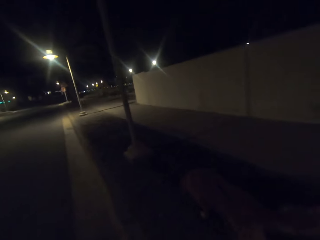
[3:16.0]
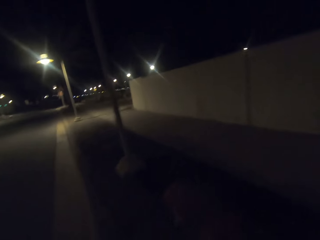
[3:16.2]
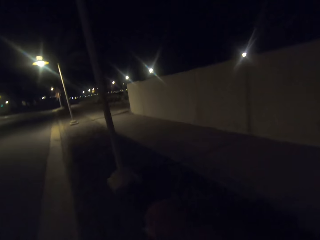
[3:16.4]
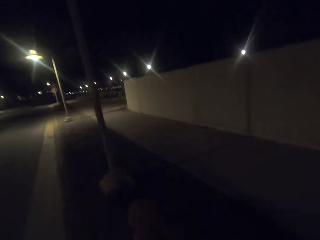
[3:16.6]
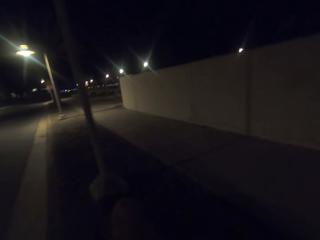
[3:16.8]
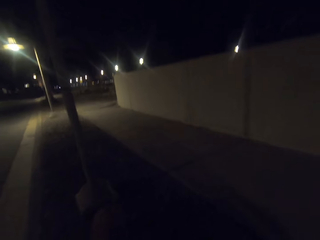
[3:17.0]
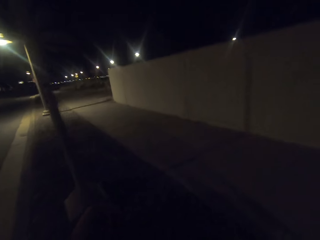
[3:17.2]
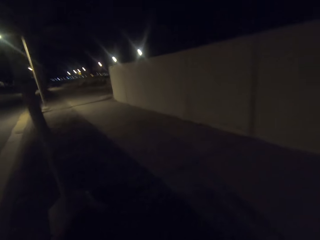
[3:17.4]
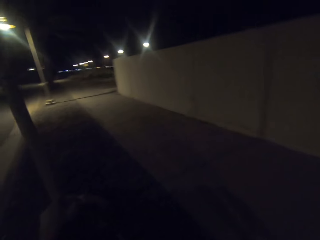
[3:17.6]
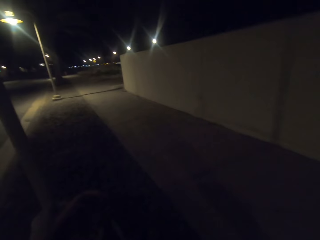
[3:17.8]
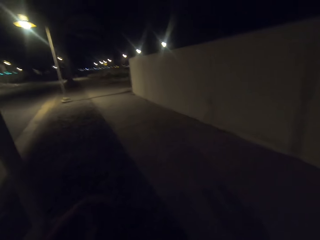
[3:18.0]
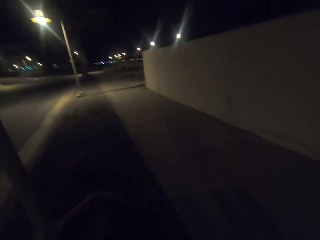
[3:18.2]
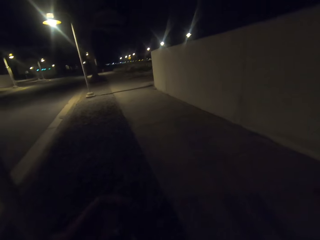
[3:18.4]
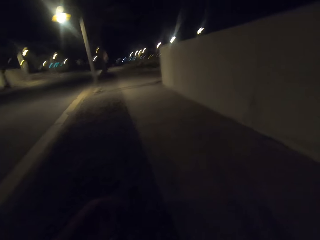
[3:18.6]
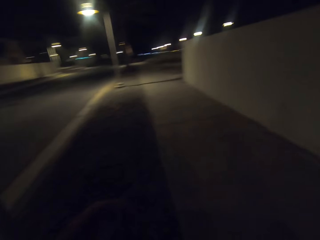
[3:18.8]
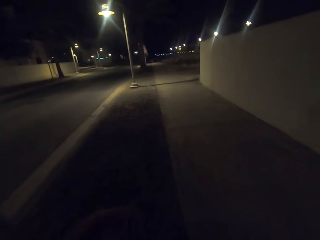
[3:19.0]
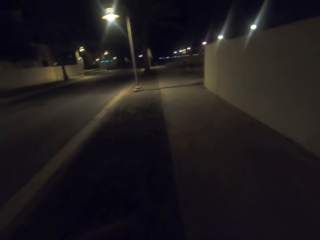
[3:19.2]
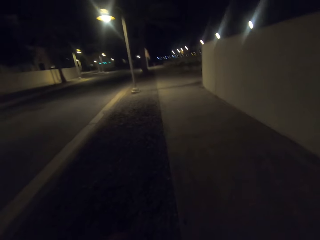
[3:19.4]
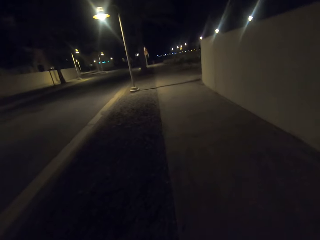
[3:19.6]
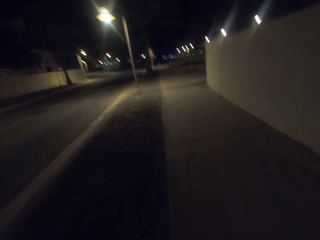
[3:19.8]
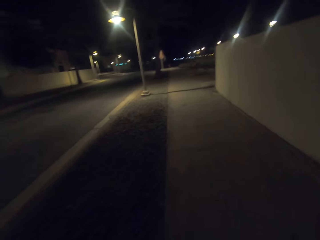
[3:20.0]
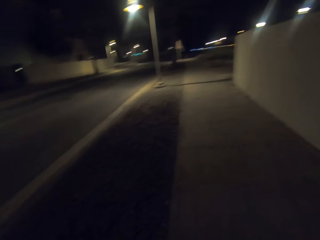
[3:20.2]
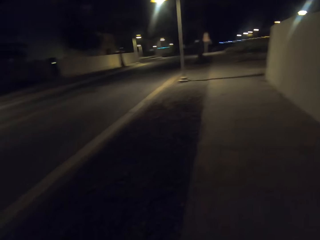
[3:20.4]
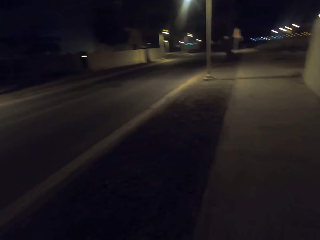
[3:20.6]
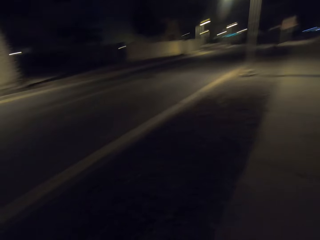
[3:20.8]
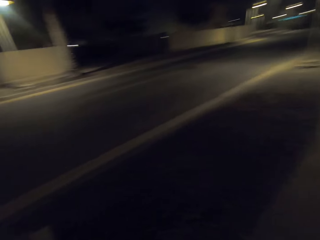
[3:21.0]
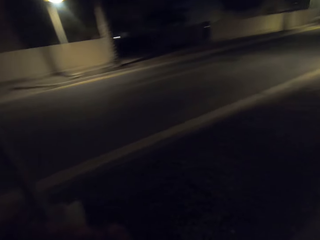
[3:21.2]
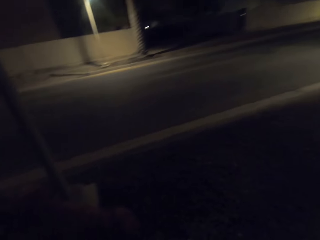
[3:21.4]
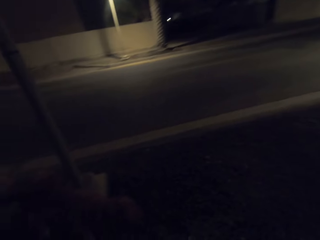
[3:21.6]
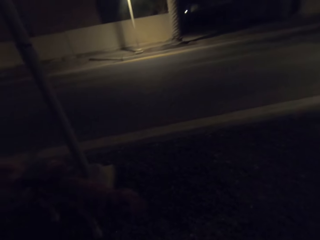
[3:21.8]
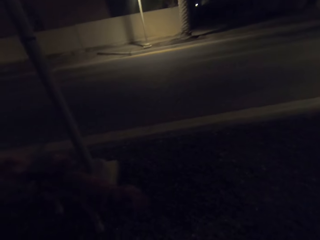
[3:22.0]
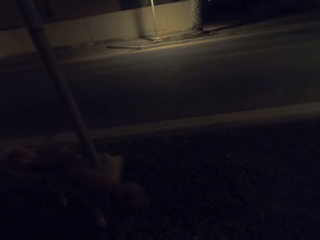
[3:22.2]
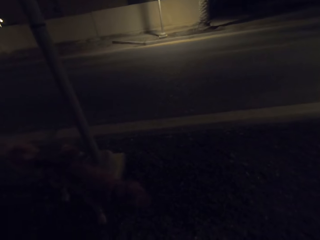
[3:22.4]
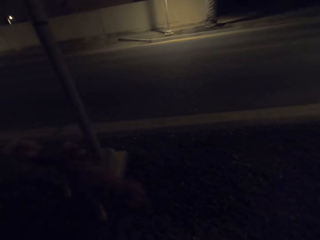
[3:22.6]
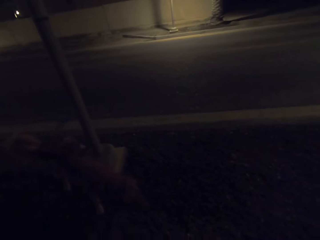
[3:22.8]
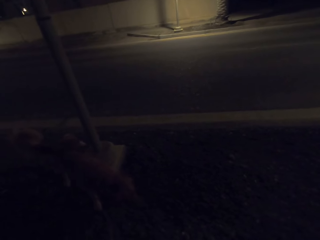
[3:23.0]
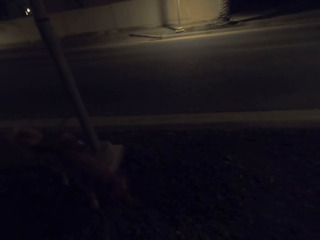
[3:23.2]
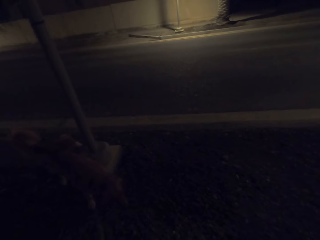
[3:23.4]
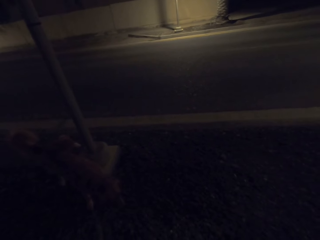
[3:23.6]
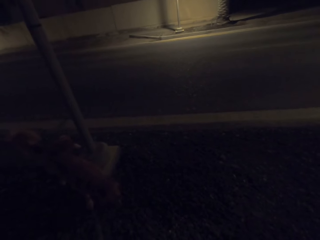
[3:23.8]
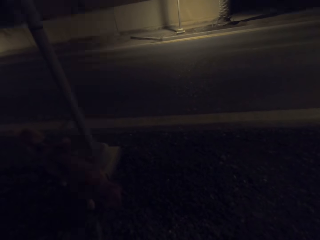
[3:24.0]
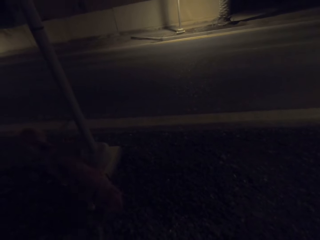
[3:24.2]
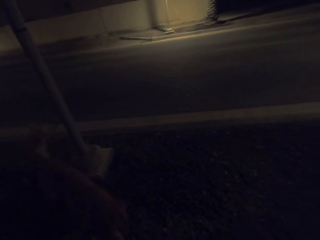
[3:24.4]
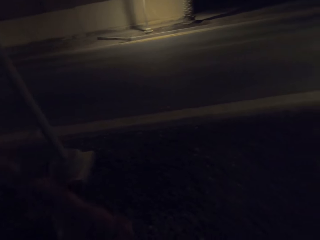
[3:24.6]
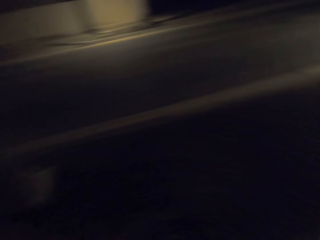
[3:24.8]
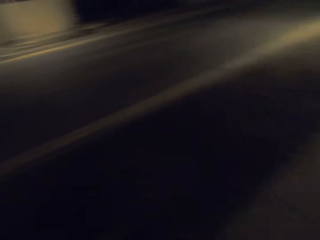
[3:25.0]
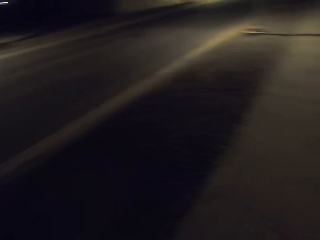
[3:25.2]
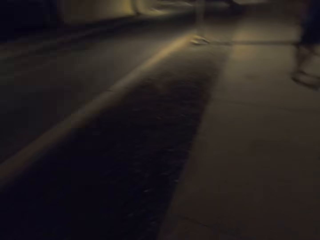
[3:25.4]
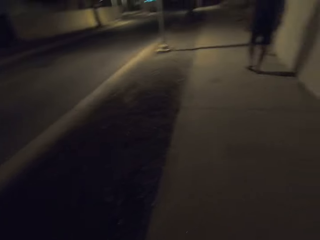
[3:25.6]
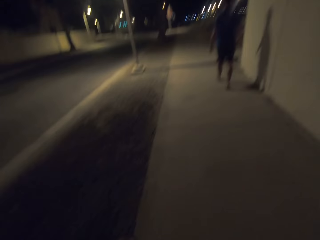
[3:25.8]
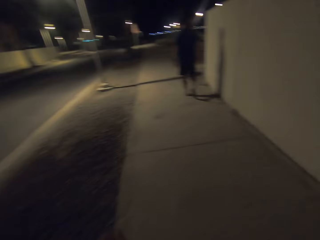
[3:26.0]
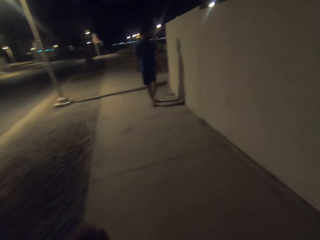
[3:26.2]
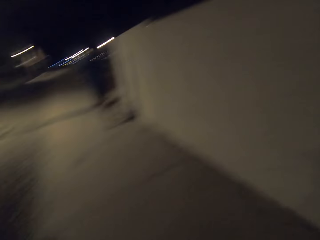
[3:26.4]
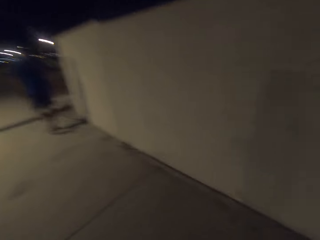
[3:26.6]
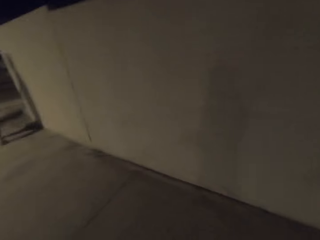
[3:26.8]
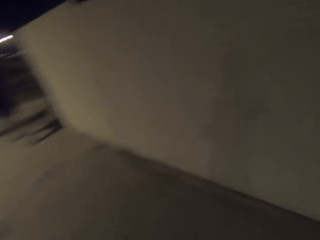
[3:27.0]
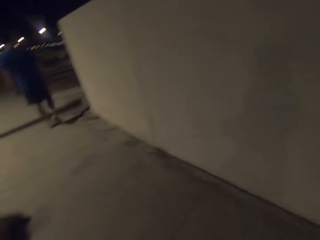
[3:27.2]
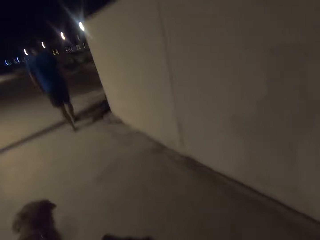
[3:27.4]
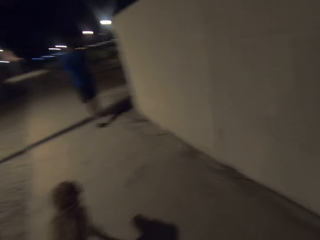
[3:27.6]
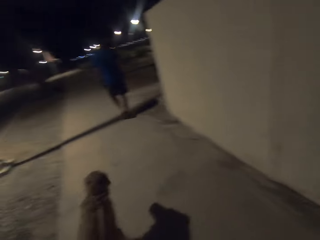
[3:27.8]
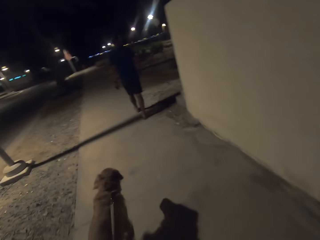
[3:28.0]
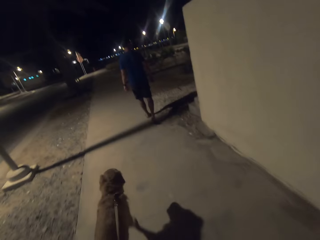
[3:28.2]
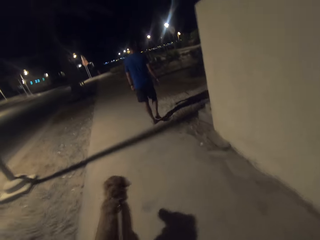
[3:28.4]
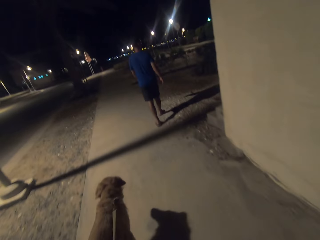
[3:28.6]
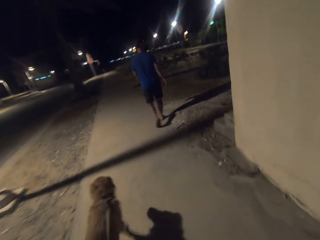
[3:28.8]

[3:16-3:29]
The camera wearer stares at the dog. They walk the dog on the sidewalk.

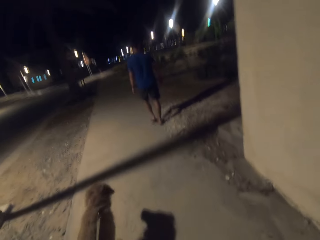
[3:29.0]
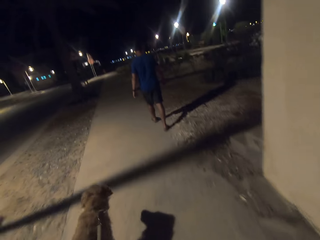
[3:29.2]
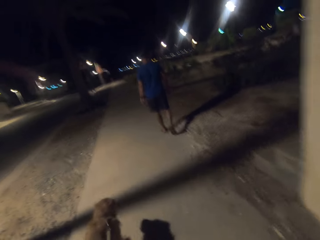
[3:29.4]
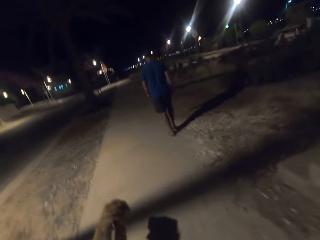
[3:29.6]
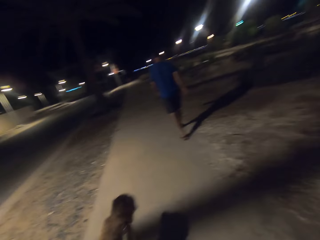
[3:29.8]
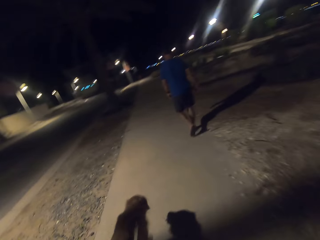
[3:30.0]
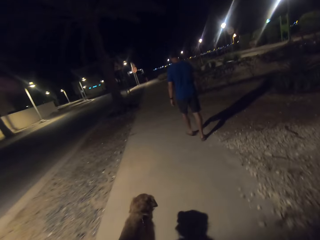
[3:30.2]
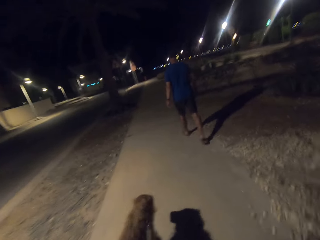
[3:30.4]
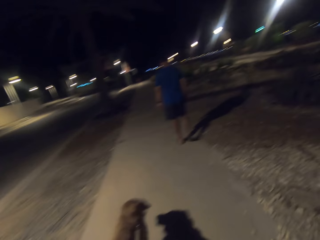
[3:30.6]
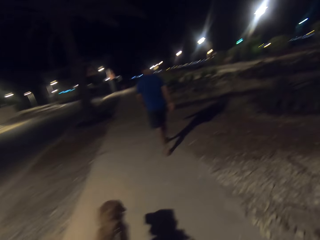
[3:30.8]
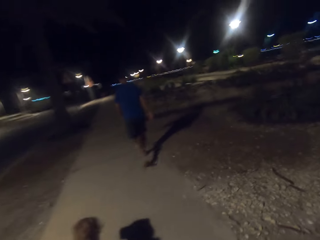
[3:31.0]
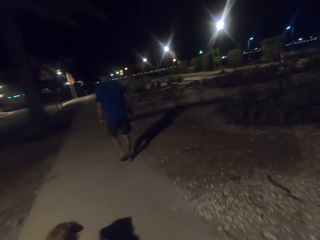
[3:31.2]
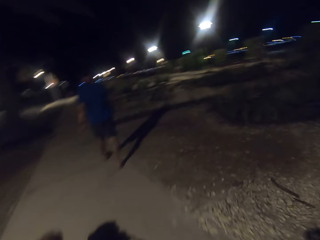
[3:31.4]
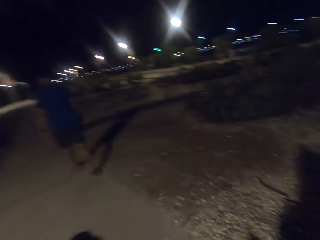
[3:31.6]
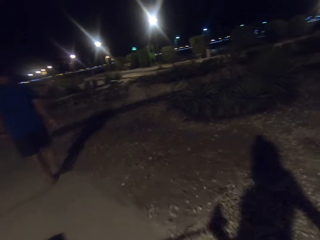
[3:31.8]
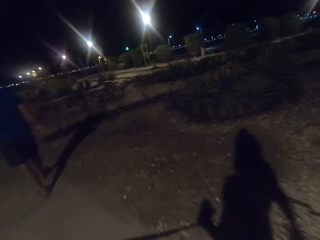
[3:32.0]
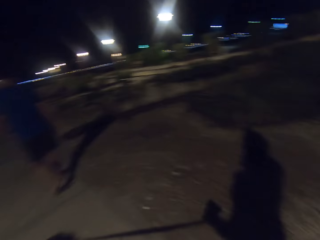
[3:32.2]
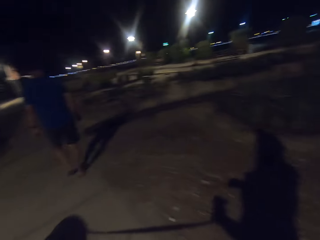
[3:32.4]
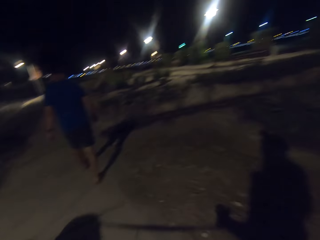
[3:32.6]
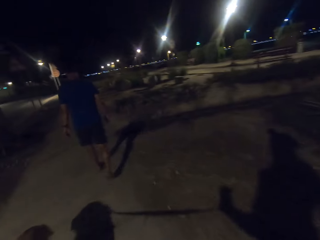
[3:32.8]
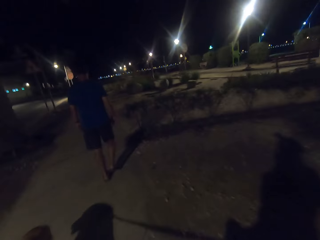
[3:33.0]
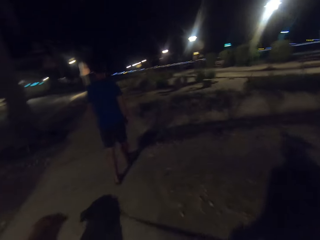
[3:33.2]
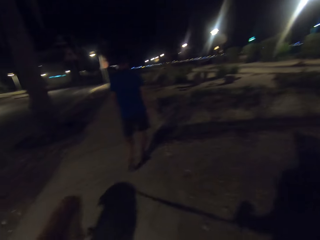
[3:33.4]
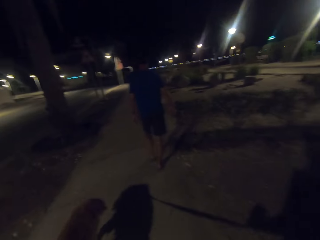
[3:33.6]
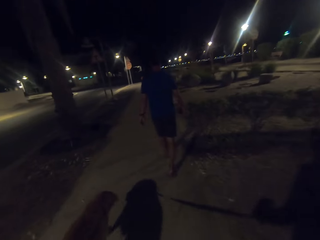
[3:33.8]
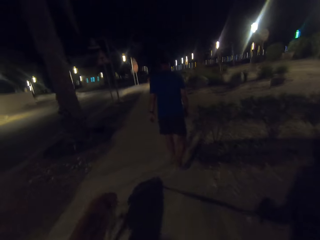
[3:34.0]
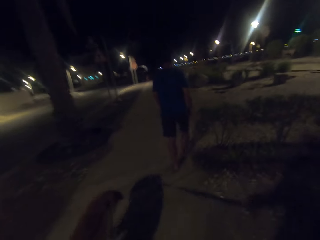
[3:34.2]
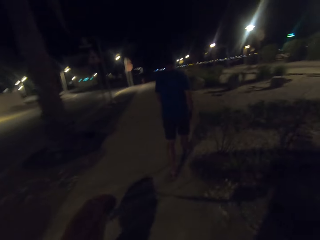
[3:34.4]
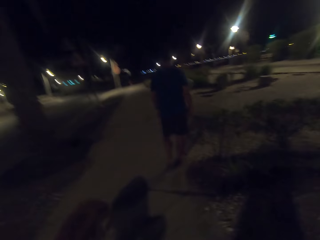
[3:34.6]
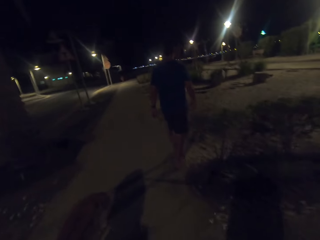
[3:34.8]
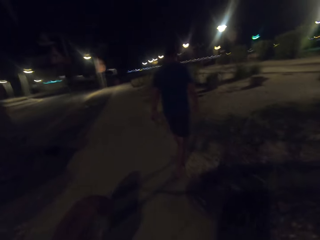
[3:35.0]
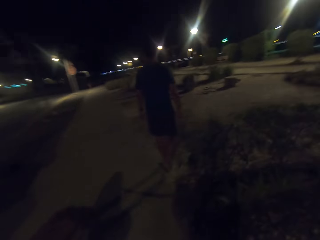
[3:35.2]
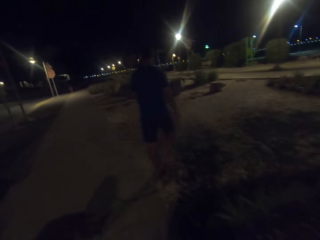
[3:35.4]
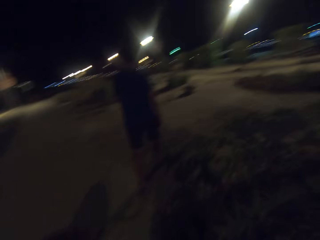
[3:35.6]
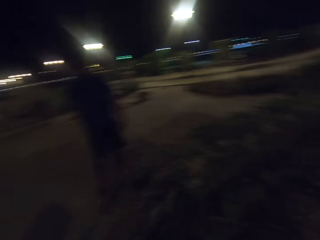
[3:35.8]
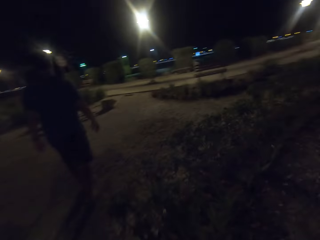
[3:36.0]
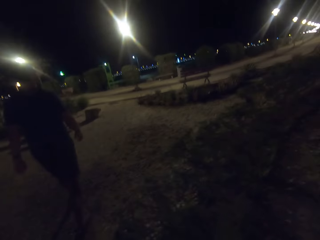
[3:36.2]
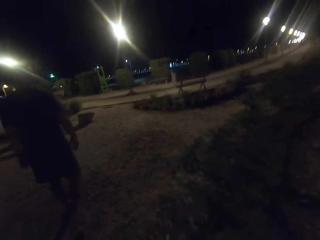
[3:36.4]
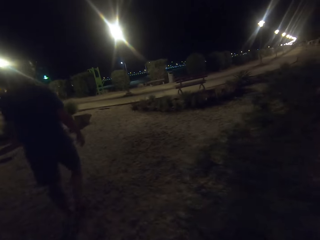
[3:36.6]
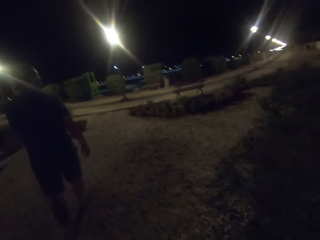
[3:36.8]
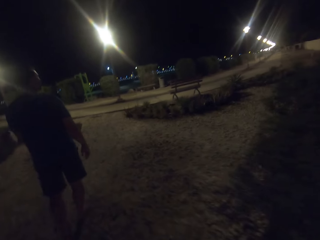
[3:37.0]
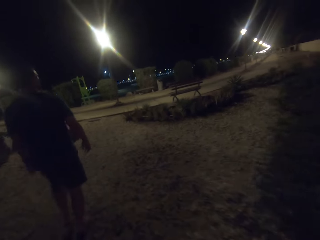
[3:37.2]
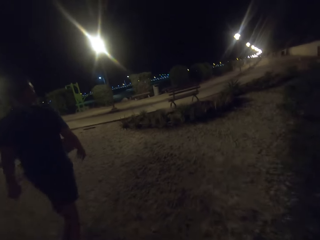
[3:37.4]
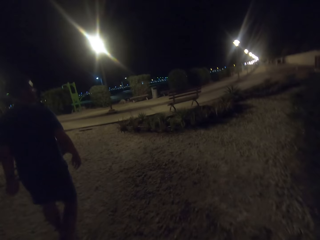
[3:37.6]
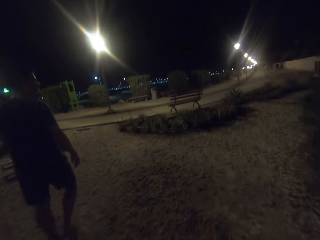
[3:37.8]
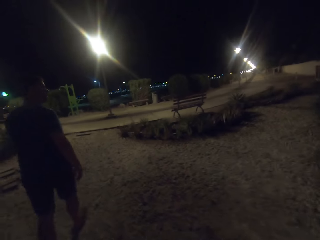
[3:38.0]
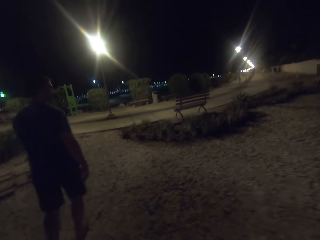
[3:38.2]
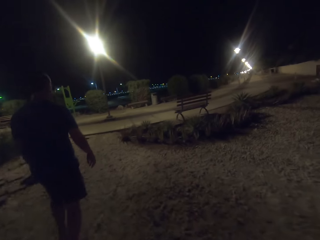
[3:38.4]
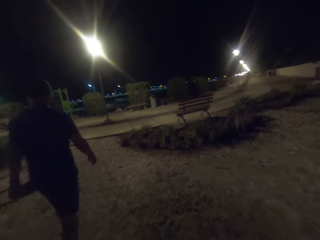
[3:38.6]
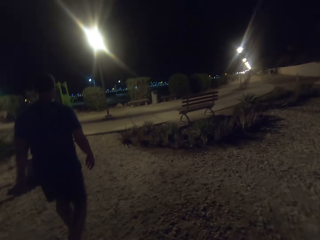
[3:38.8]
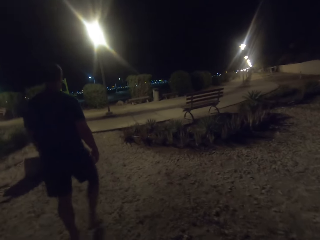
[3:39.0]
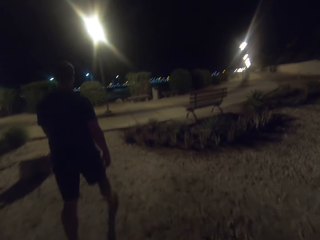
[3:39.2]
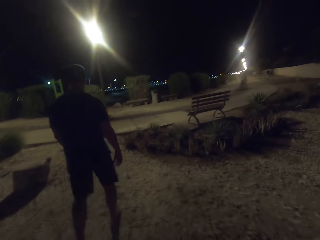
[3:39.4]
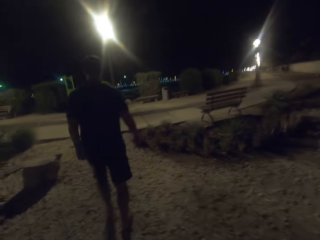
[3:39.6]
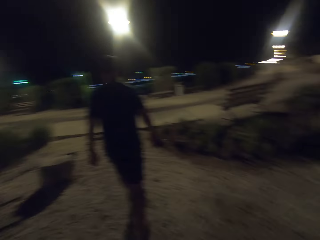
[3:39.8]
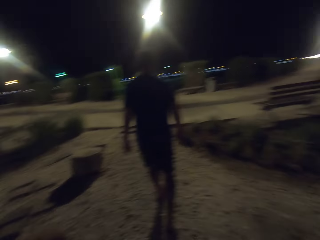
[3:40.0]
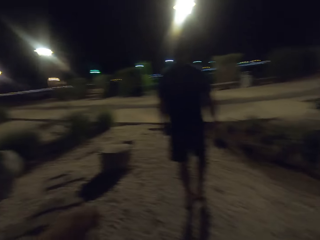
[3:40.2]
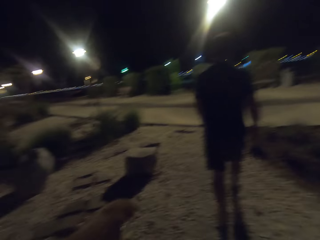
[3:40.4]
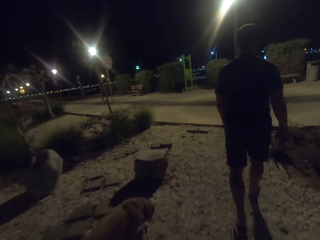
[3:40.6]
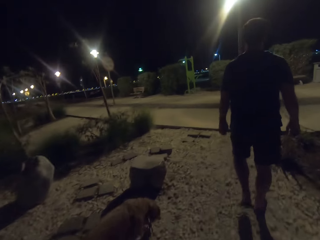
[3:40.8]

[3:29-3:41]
A person walks ahead of the camera wearer. The camera wearer follows the person.
